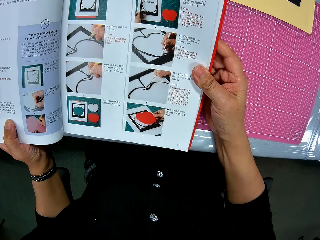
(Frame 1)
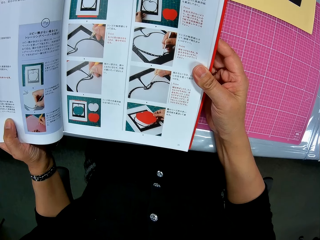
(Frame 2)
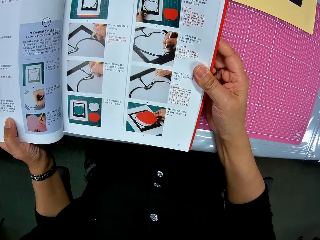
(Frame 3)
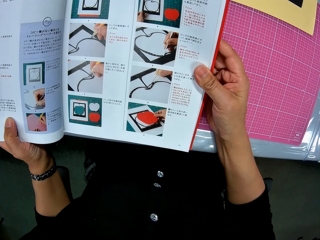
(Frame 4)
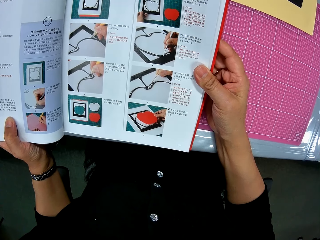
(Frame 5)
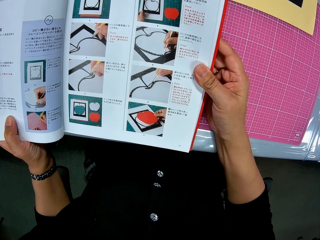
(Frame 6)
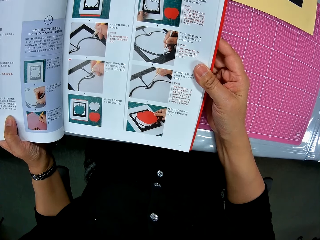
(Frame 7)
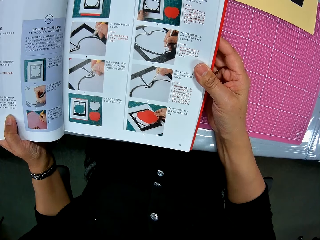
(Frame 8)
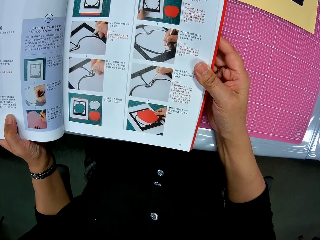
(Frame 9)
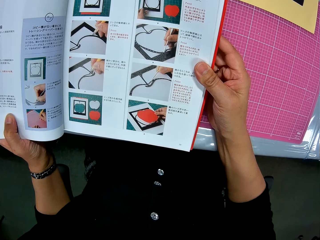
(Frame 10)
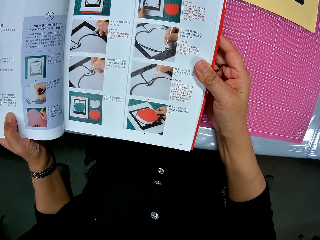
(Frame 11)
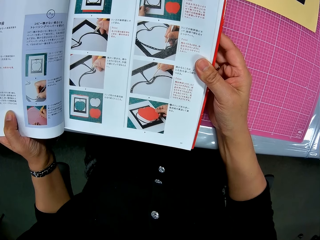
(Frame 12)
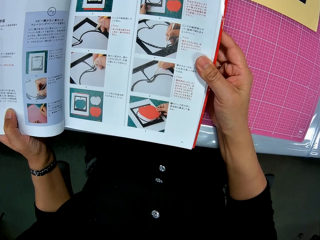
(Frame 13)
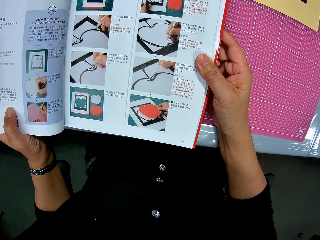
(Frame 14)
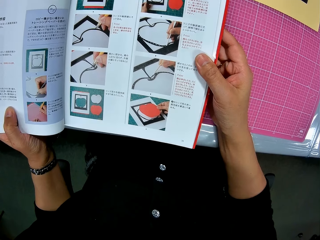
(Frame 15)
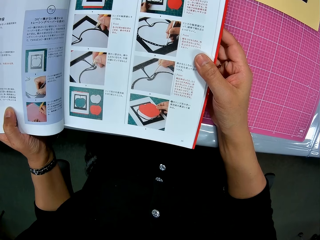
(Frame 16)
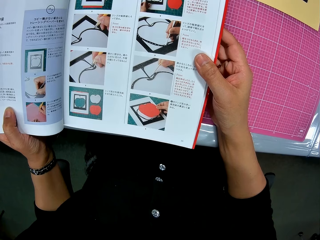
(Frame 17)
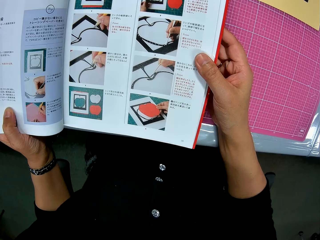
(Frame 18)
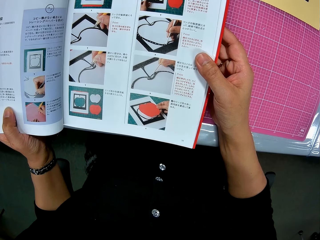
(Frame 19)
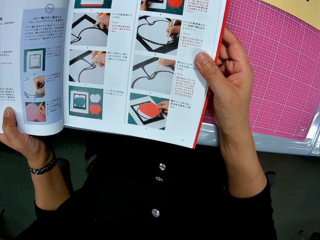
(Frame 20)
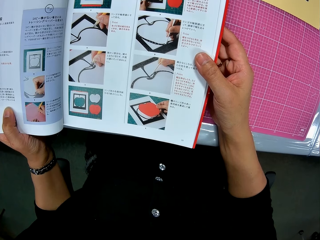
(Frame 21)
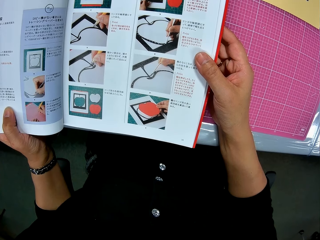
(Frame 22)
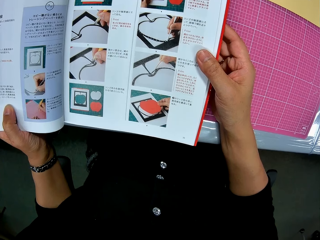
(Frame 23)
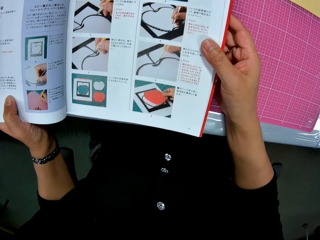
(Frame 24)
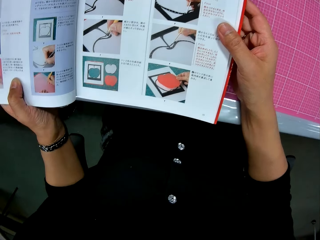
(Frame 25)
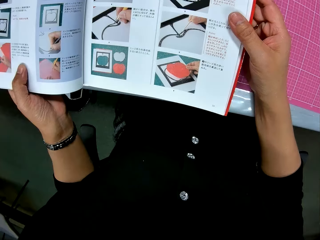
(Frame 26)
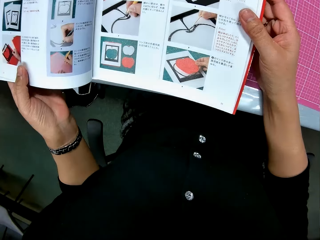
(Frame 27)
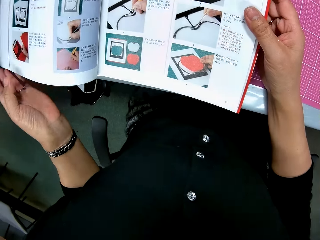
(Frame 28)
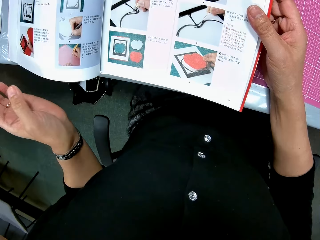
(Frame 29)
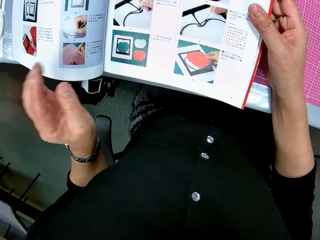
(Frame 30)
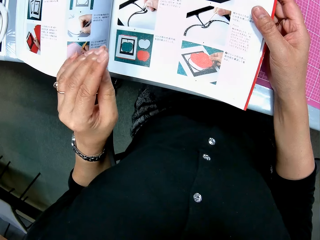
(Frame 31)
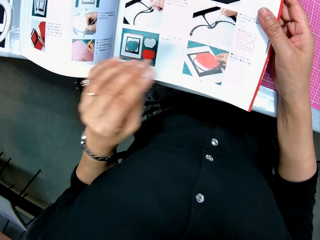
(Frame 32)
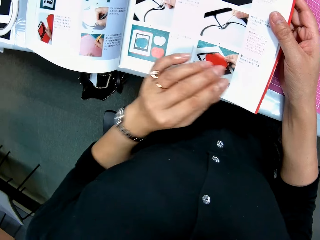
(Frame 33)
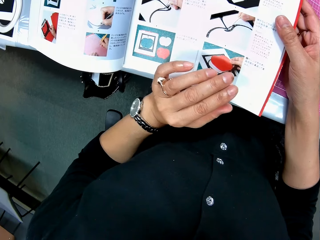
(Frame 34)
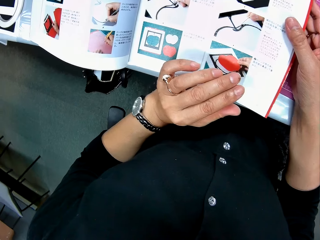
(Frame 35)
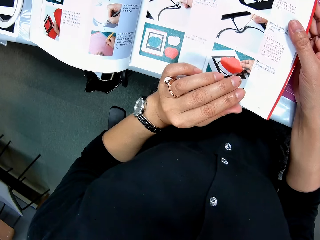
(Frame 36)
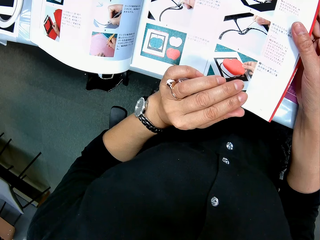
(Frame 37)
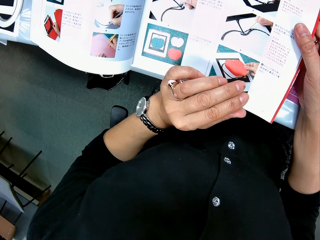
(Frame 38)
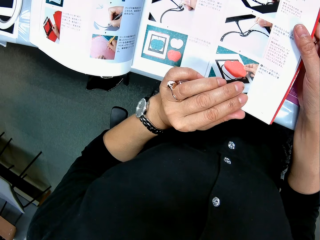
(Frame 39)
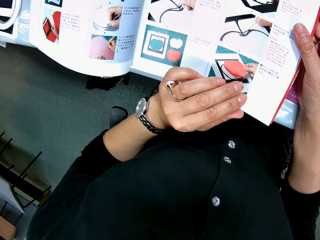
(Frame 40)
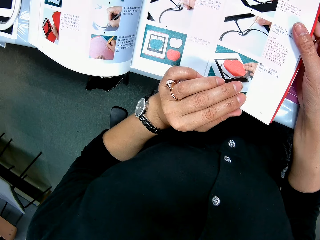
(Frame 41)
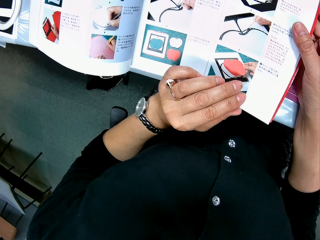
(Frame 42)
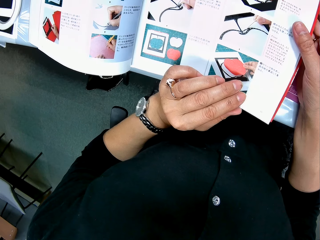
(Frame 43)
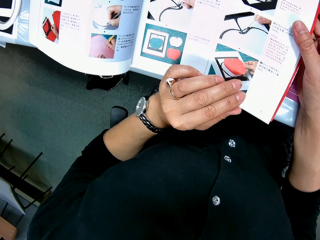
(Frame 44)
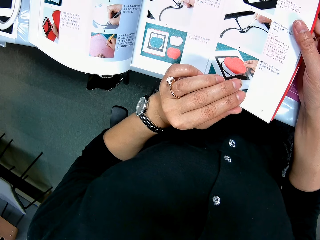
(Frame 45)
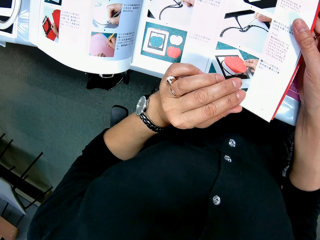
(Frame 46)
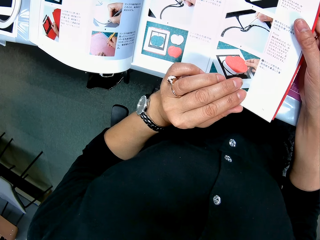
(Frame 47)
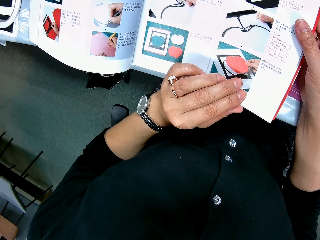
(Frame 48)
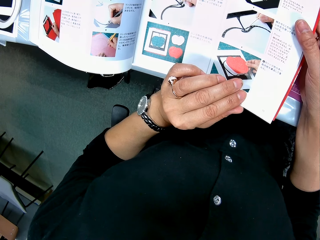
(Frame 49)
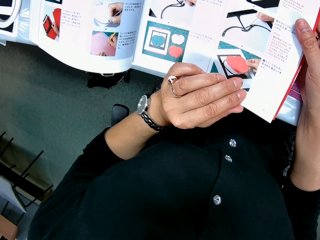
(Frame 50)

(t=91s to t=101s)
The camera wearer removes her left hand from the book. She moves the hand around the book.

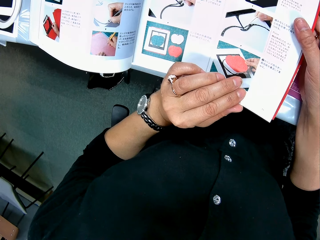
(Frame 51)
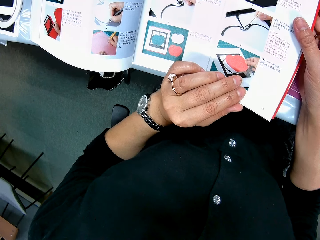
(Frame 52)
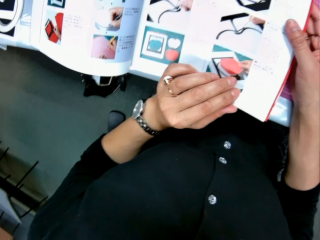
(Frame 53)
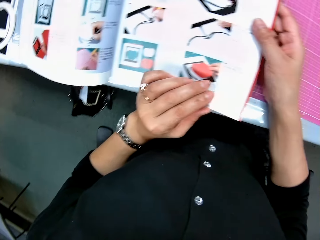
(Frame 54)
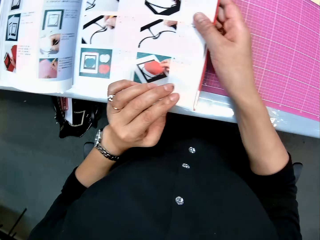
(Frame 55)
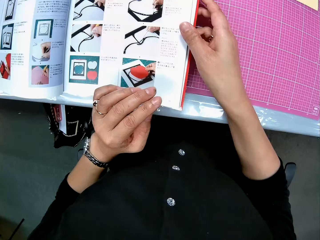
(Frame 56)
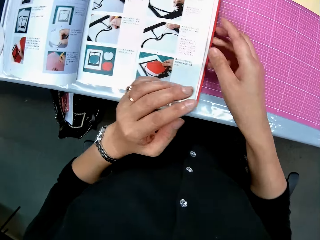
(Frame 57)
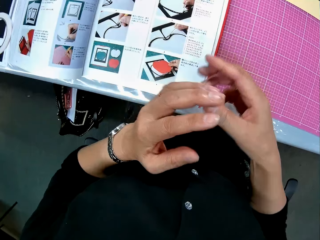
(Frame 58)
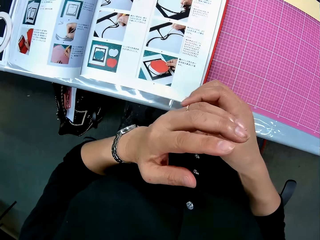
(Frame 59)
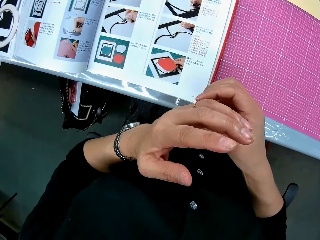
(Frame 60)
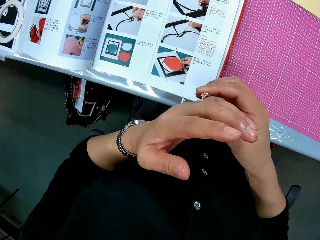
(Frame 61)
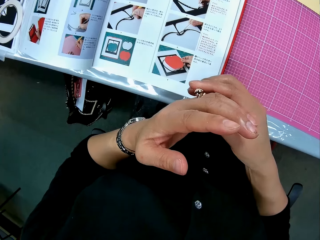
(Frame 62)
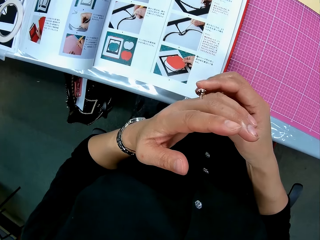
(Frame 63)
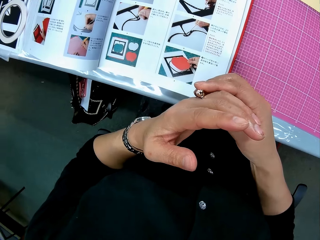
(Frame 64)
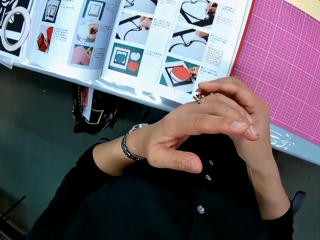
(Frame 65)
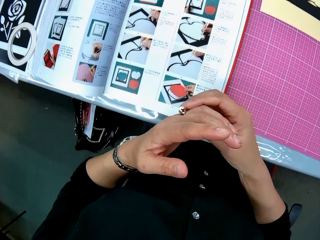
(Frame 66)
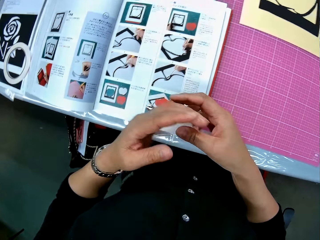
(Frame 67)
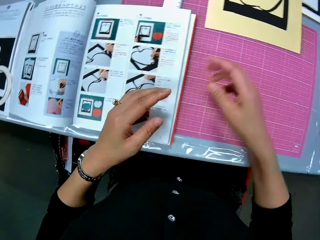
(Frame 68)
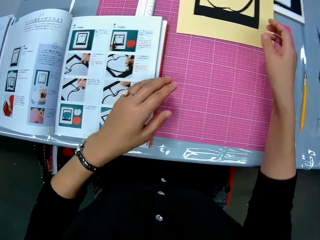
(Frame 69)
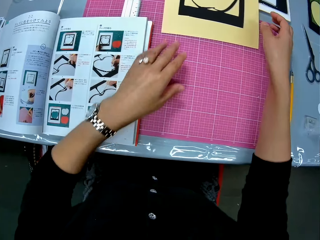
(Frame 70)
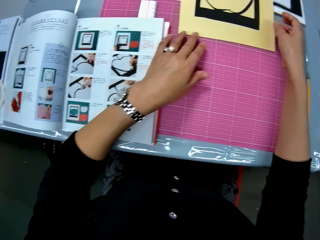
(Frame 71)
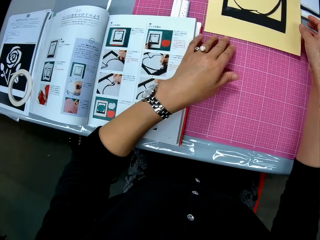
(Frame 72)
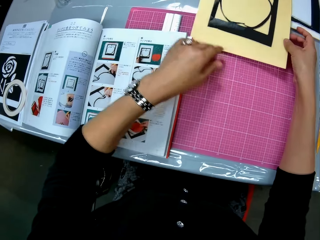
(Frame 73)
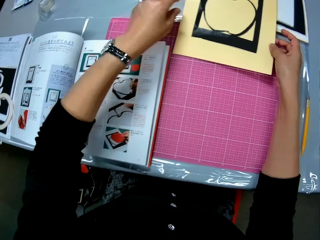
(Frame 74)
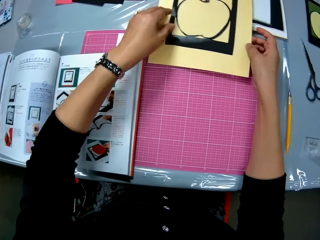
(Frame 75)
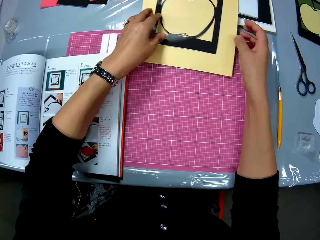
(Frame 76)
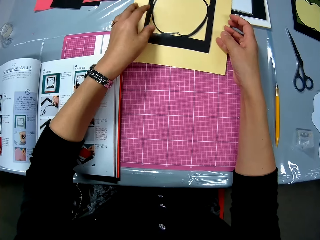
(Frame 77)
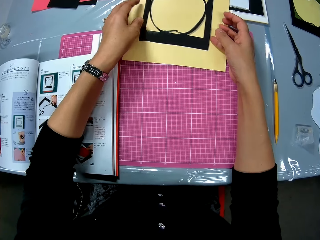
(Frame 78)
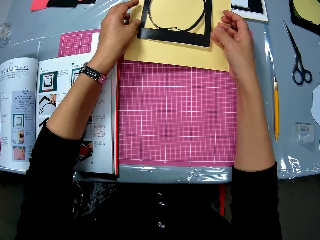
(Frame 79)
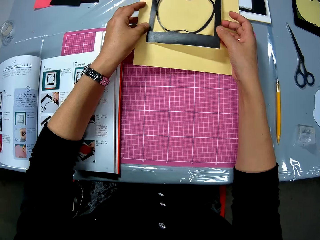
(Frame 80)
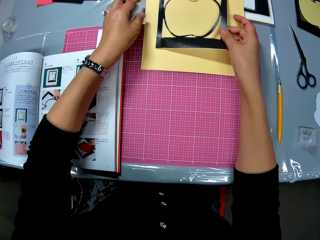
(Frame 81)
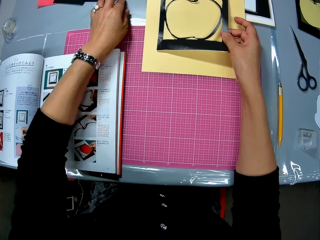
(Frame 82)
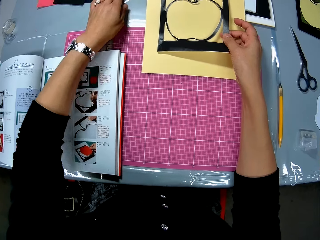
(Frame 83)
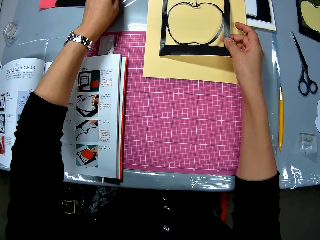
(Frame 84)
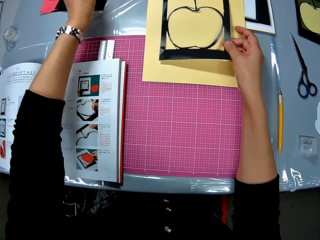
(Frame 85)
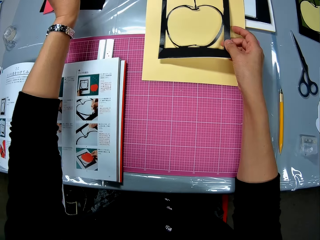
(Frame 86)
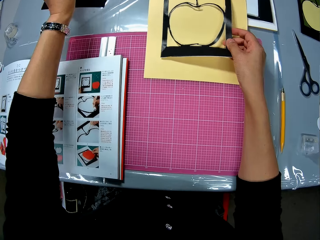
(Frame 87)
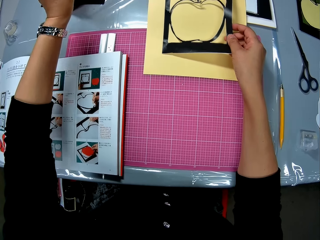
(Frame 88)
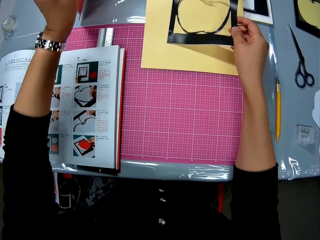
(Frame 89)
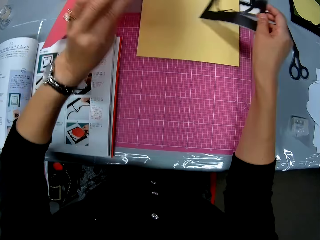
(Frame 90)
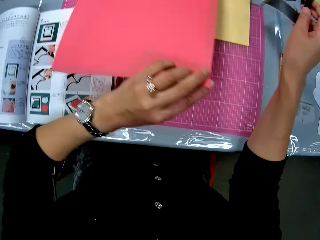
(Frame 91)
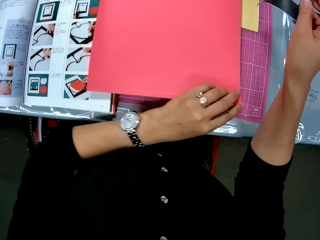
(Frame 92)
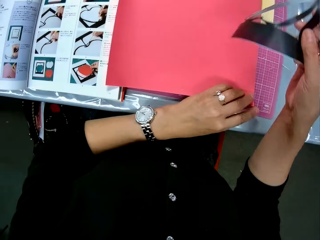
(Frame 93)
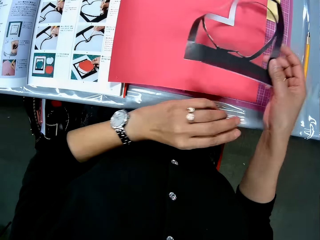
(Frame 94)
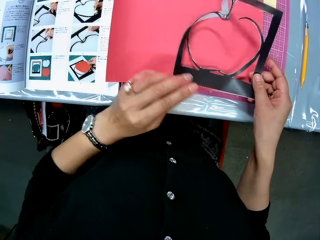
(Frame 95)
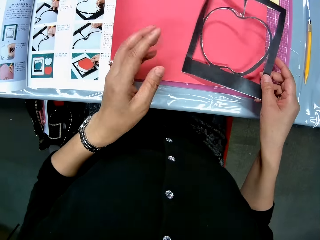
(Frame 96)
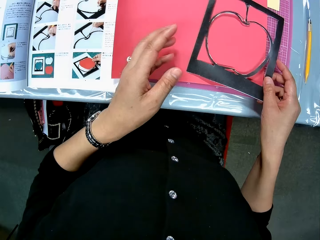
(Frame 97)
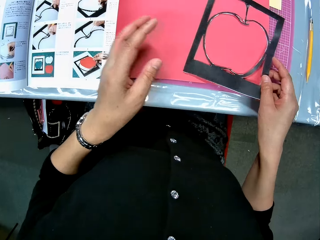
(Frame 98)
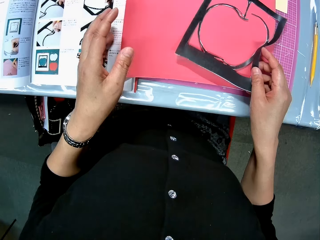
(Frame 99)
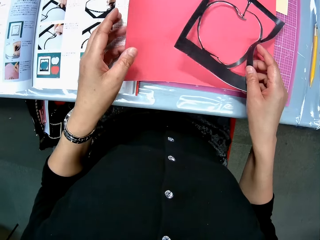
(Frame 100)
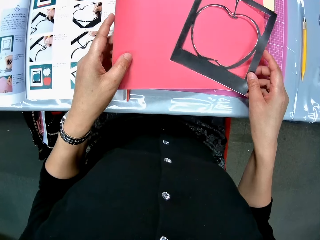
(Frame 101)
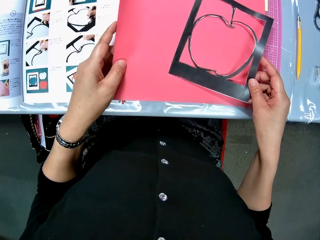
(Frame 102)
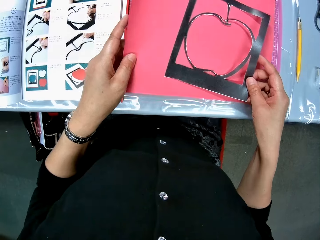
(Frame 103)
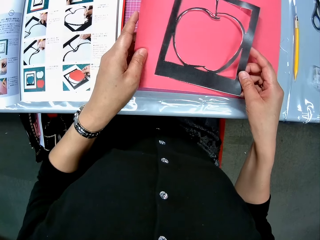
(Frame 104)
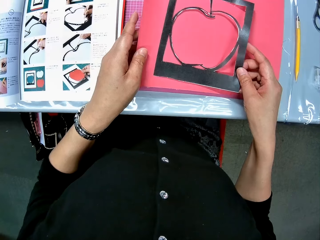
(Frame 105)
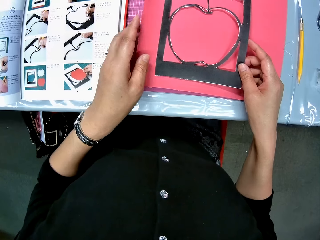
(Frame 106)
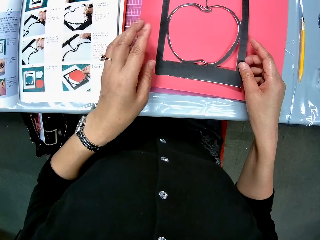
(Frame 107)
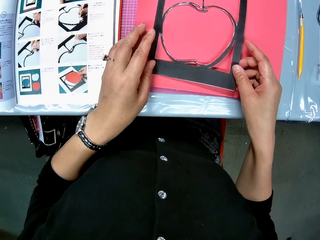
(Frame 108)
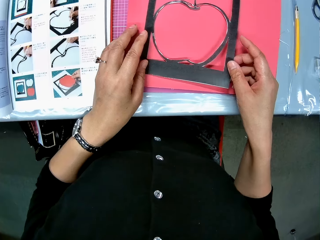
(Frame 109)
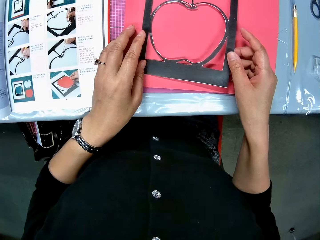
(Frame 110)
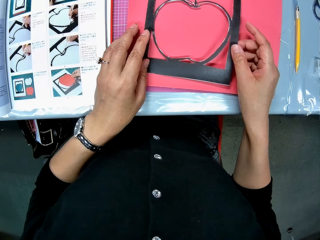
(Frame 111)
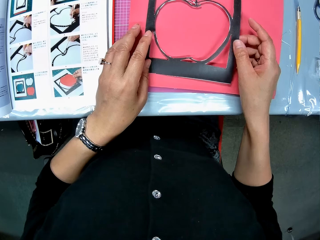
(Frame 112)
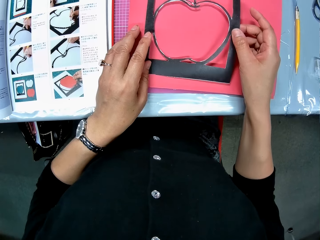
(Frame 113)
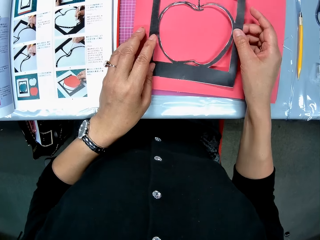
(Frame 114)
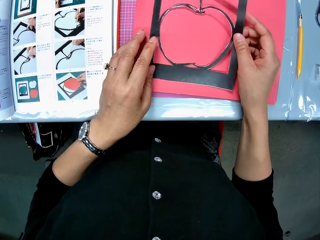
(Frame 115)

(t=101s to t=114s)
The camera wearer removes her right hand from the book. She touches the ring. She adjusts the ring on her left ring finger. She raises the yellow cardboard from the table. She touches the cutting mat. She touches the paper craft on the yellow cardboard and picks up the paper craft from the yellow cardboard. She takes a red cardboard from the cardboard stack. She picks up the cutting mat and places the cutting mat on the table. She places the red cardboard on the cutting mat. She joins the cutting mats. She sets the paper craft on the red cardboard.
